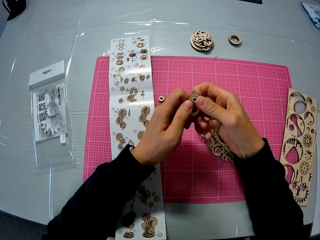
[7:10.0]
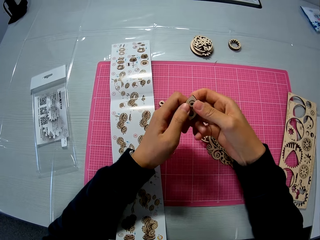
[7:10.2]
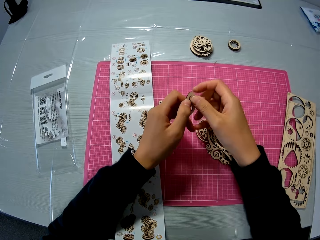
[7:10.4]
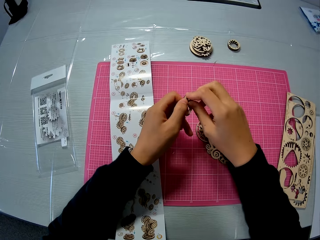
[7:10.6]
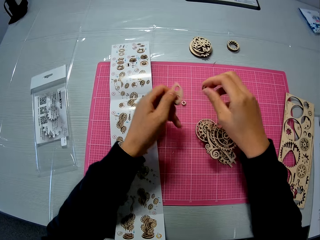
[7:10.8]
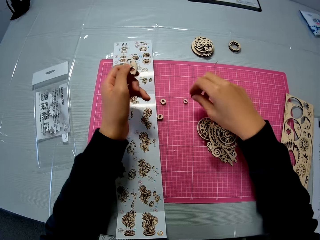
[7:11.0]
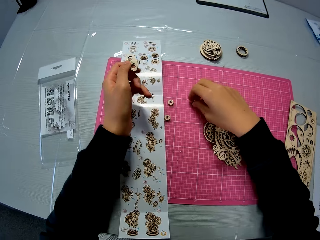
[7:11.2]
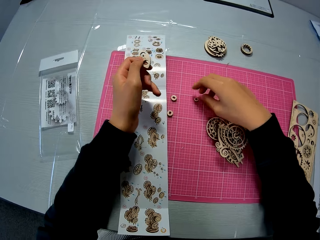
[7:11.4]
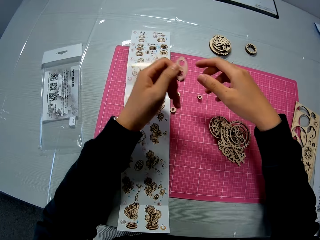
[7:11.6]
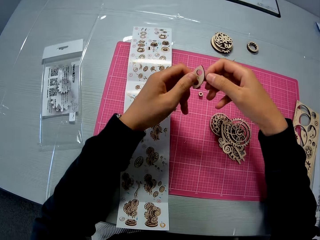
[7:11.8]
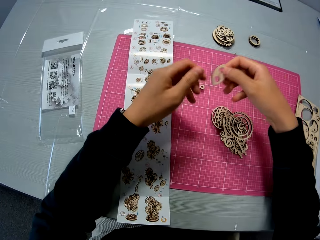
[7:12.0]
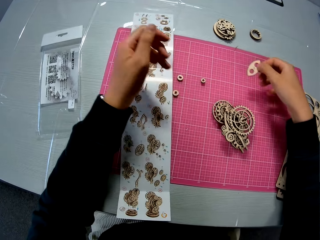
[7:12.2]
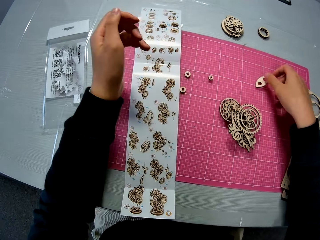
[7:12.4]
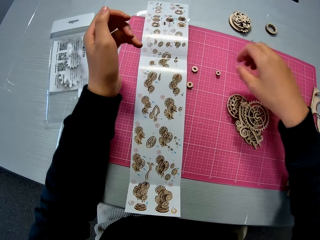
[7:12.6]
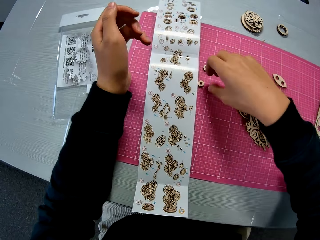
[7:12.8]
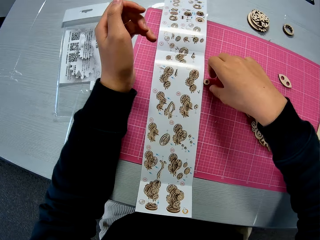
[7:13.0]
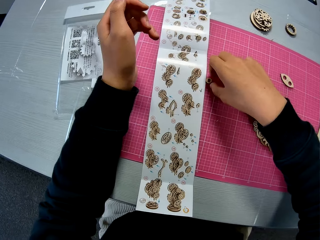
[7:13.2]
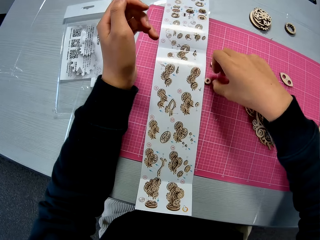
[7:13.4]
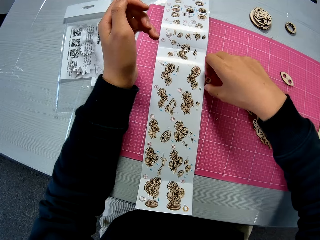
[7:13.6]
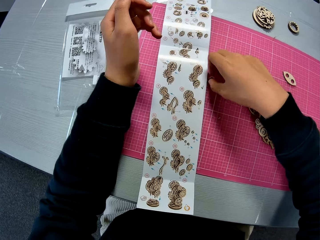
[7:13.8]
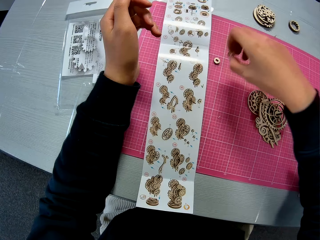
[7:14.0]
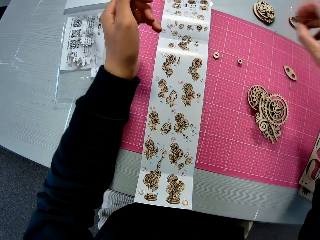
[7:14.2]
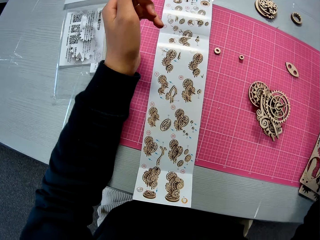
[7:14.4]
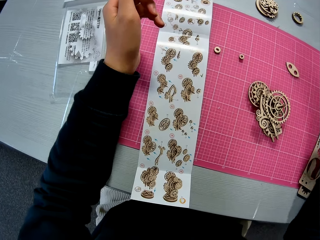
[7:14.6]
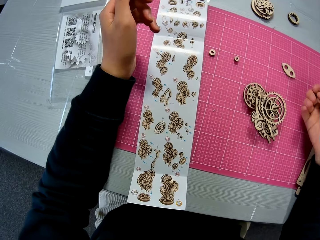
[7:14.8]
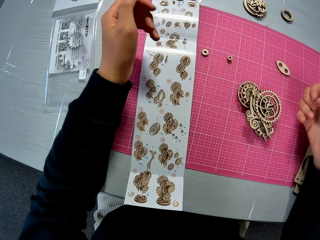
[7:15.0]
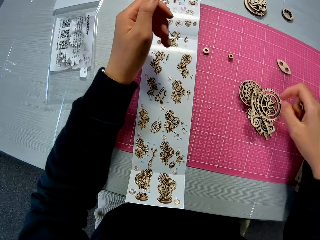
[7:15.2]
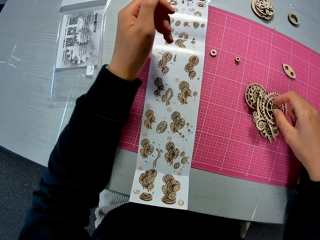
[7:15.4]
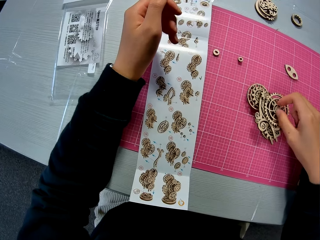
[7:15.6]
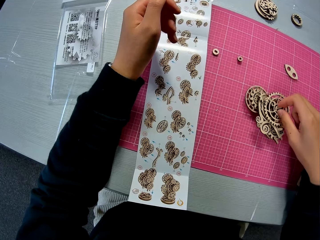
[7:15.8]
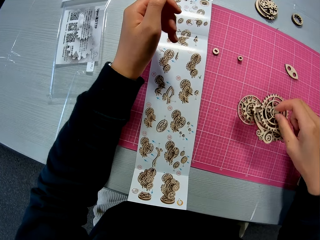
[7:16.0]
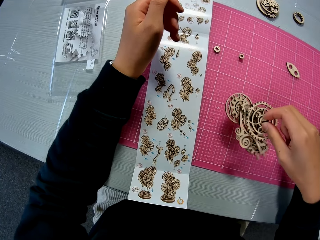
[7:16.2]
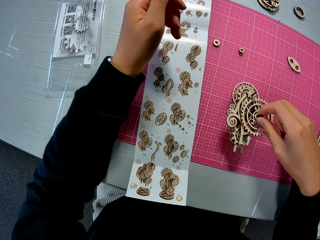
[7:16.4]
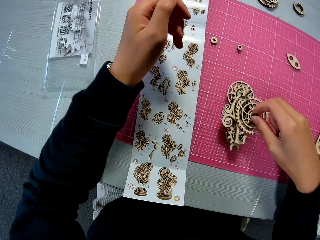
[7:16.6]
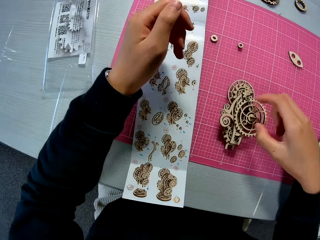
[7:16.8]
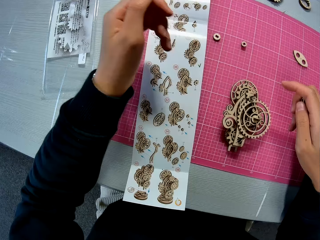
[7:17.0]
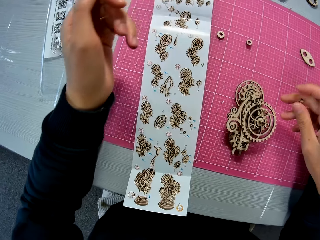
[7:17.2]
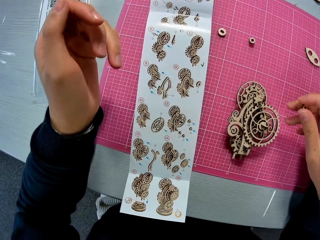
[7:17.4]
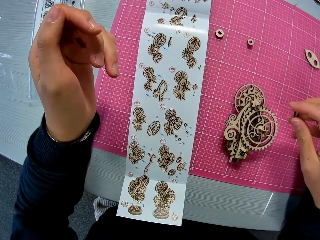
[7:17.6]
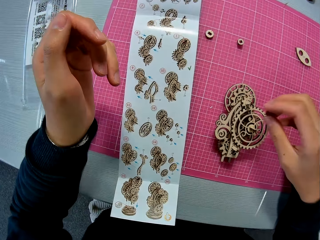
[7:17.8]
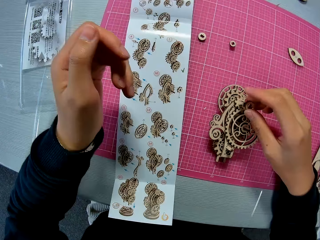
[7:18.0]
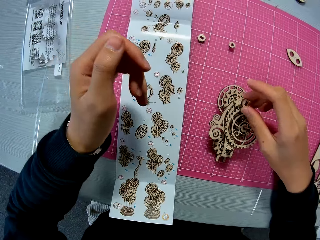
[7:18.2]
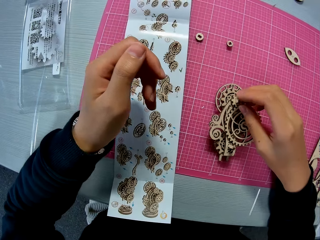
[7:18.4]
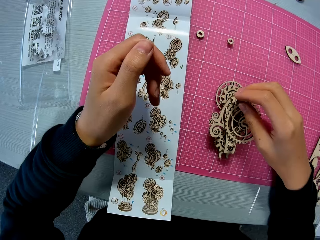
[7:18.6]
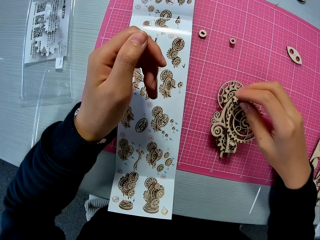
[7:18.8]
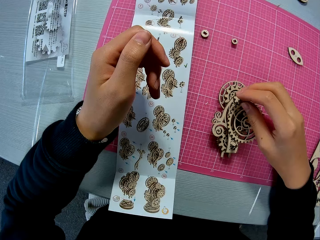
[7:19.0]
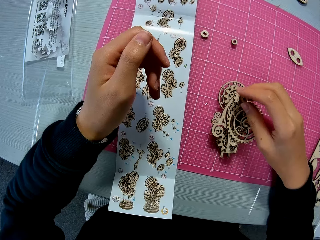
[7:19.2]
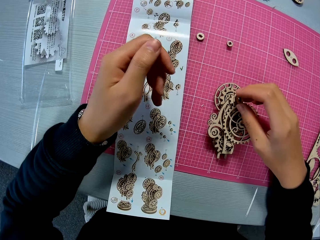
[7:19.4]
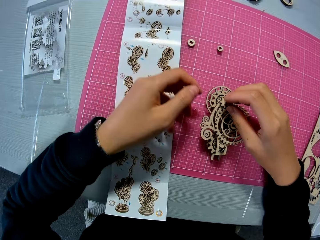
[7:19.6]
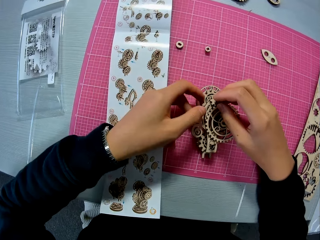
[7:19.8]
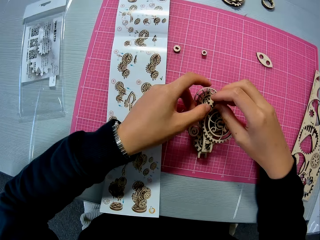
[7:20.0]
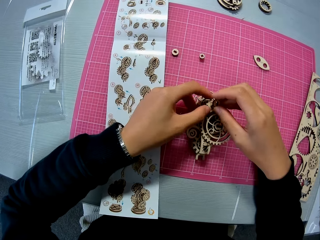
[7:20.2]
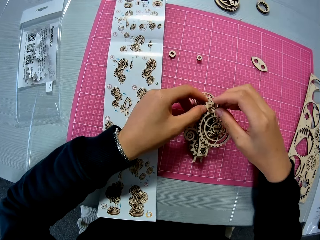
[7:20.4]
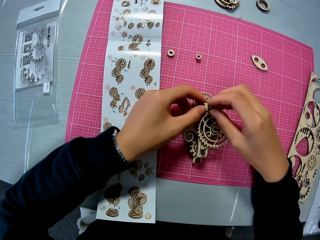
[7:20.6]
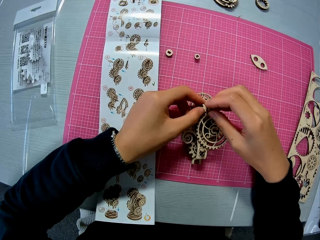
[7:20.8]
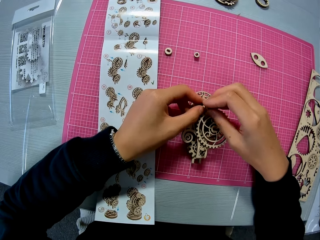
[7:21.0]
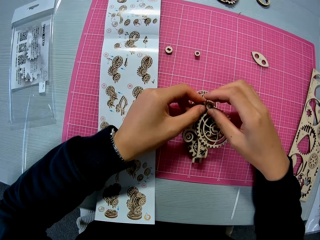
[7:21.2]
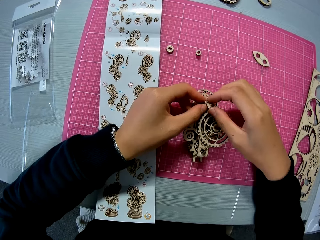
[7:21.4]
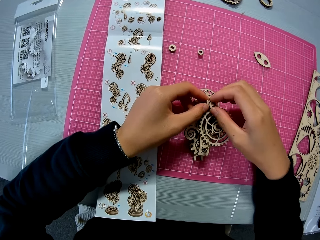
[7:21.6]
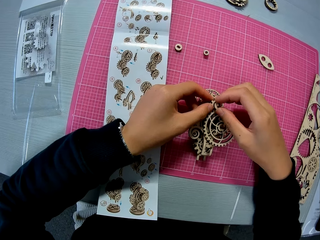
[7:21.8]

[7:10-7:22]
The camera wearer puts the wooden stem gear part on the cutting mat. They pass the wooden stem gear part to the right hand, put the wooden stem gear part on the cutting mat, and pick up the wooden stem gear part from the cutting mat. They move the wooden stem gear on the cutting mat. They put the wooden stem gear part on the wooden stem gear. They touch the wooden stem gear.

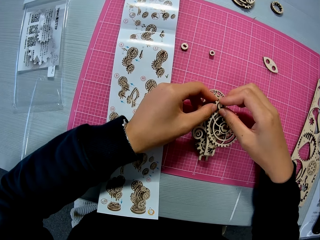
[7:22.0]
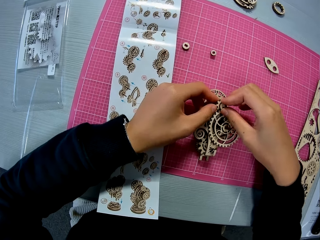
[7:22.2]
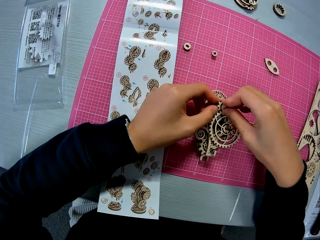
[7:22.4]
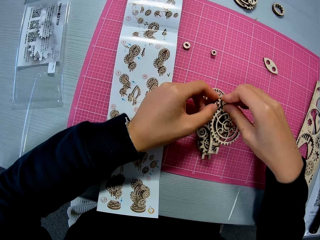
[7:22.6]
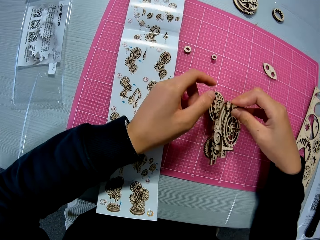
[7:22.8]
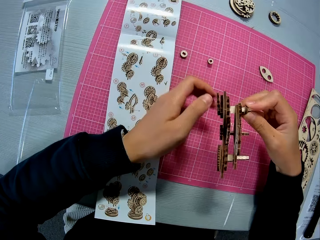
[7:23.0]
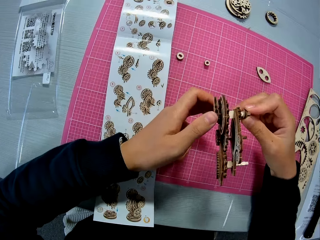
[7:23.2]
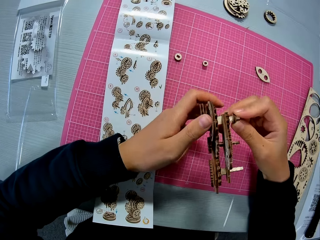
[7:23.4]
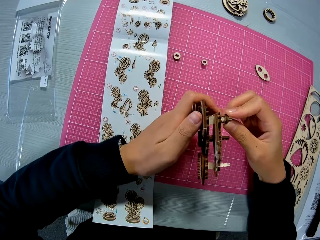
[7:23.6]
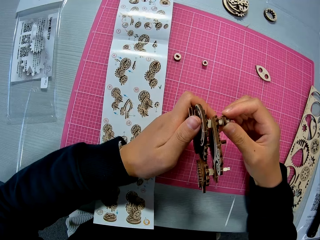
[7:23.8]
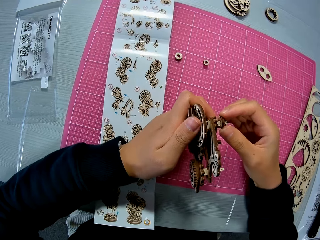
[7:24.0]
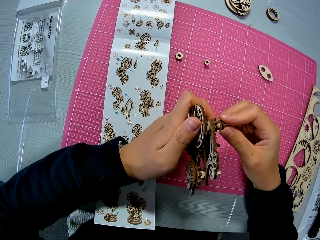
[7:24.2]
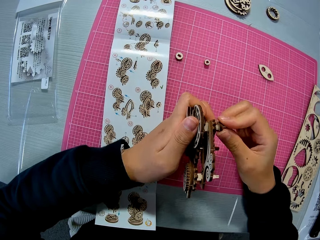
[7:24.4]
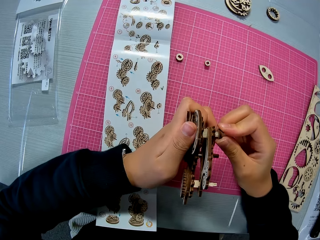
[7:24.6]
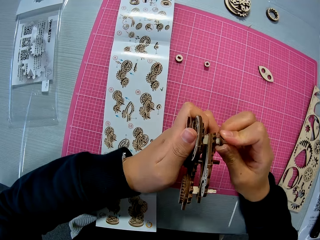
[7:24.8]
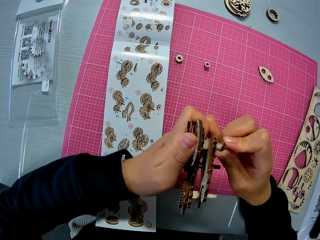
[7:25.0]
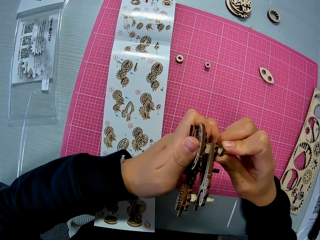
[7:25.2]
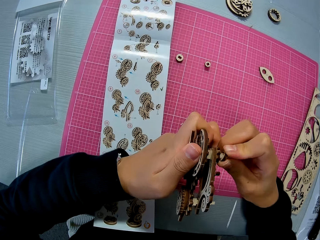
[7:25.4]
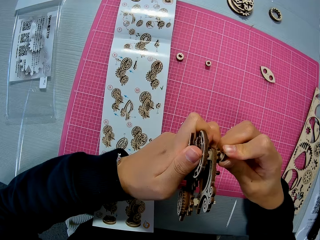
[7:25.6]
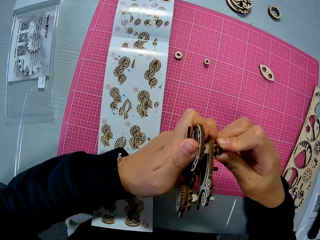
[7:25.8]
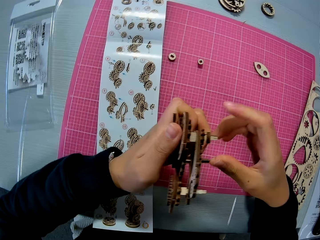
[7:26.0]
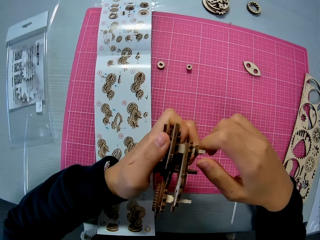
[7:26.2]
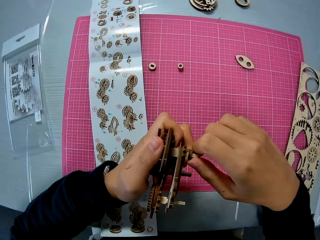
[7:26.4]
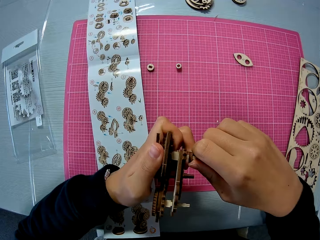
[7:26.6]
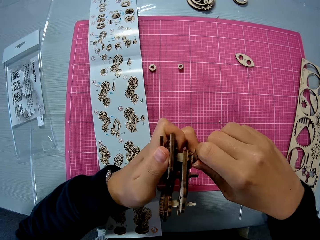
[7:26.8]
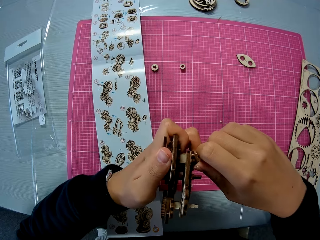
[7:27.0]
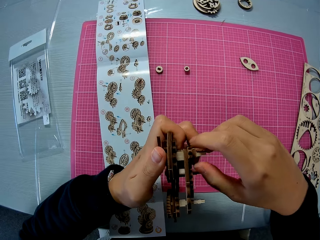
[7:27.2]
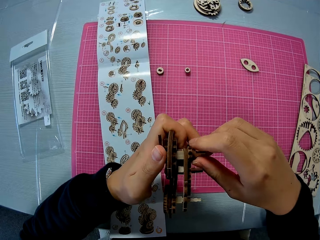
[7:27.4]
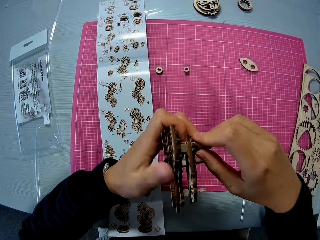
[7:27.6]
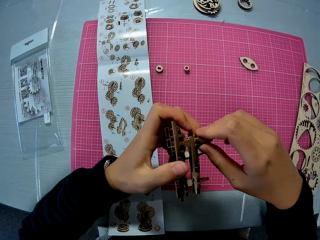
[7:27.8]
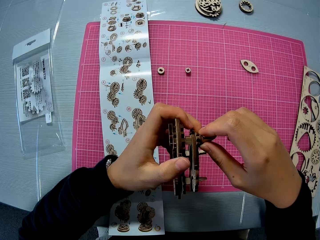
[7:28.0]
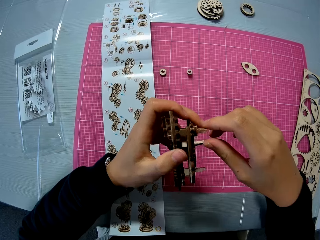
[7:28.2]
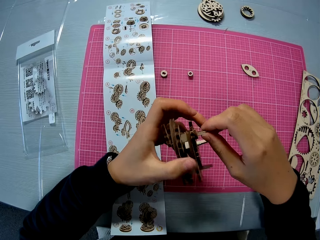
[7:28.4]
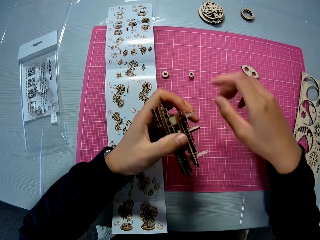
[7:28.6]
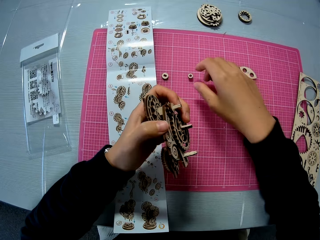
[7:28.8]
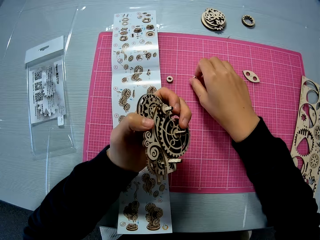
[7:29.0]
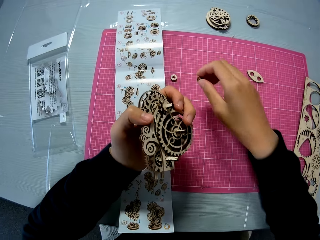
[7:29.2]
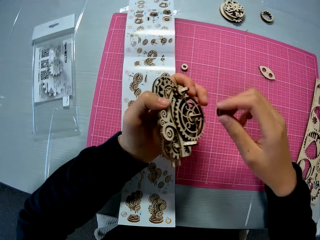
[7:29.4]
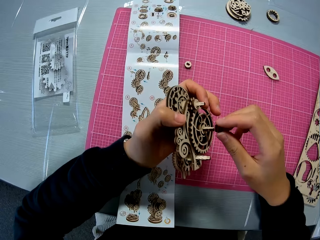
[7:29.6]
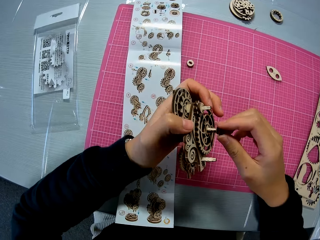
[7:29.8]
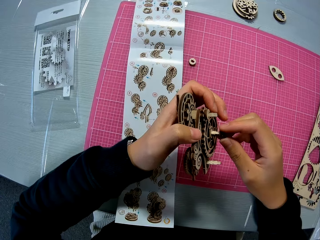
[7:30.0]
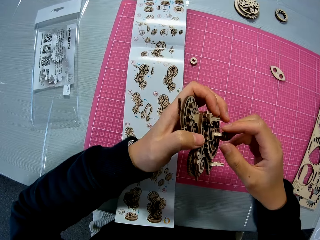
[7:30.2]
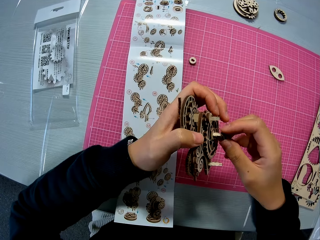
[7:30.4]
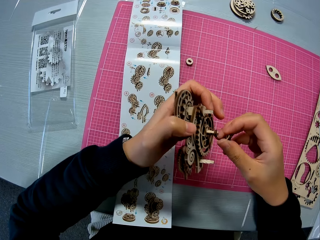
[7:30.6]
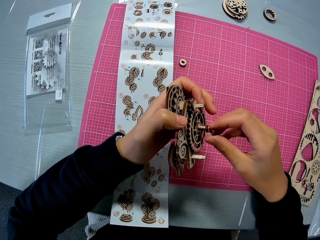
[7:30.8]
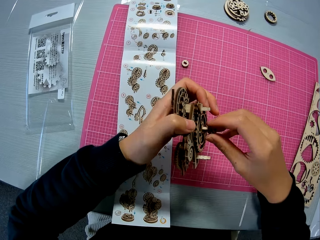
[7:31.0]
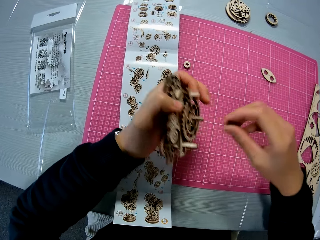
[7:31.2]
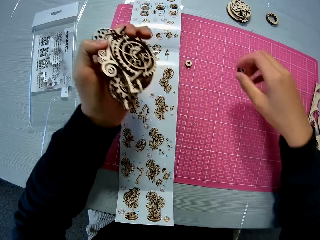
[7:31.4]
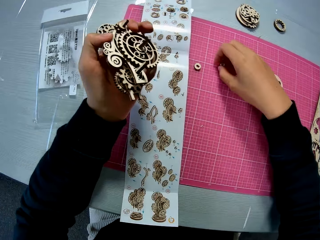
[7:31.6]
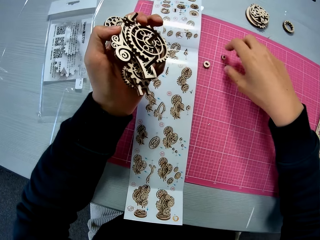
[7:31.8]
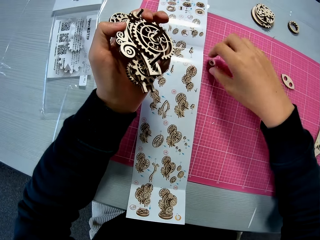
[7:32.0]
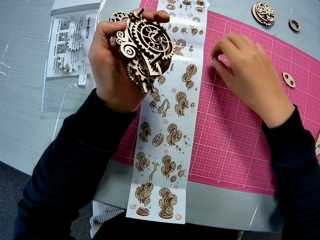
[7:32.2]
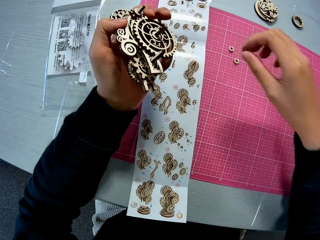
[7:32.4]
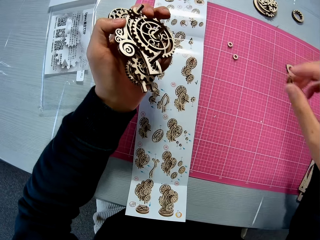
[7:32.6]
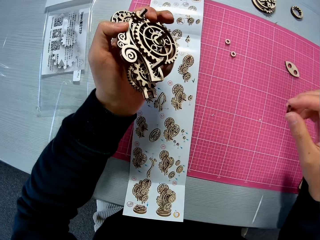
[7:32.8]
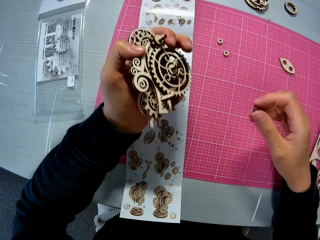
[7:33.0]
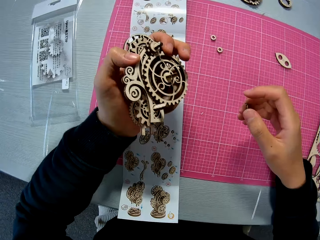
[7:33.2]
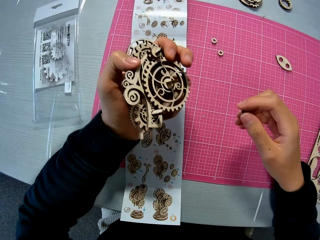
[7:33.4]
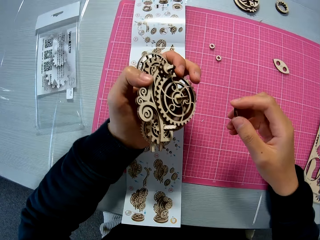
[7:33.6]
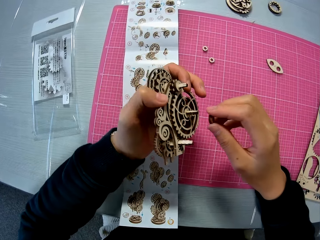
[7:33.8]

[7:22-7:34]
The camera wearer lifts the wooden stem gear from the cutting mat. They examine the wooden stem gear. They fix the wooden piece on the wooden stem gear. They pick up the wooden stem gear part from the cutting mat. They put the wooden stem gear part on the wooden stem gear. They remove the wooden stem gear part from the wooden stem gear. They put the wooden stem gear part on the cutting mat. They pick up the wooden stem gear part from the cutting mat.
